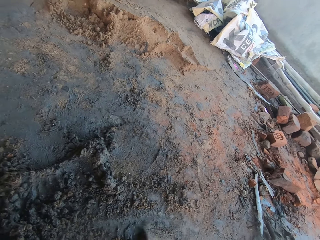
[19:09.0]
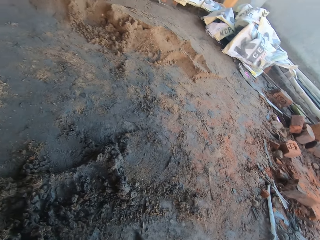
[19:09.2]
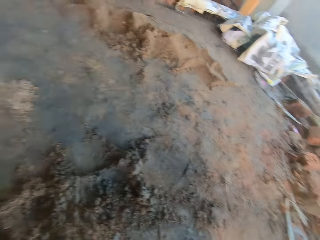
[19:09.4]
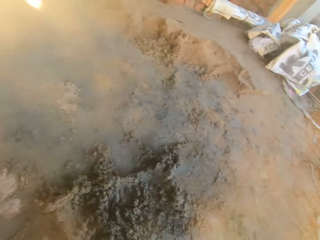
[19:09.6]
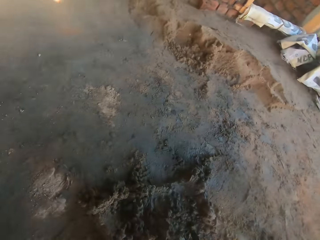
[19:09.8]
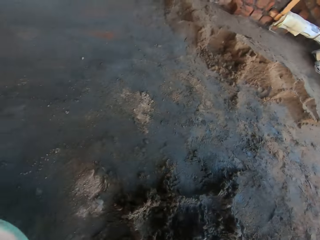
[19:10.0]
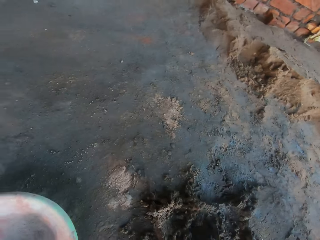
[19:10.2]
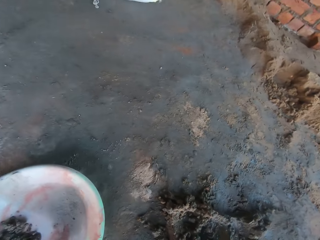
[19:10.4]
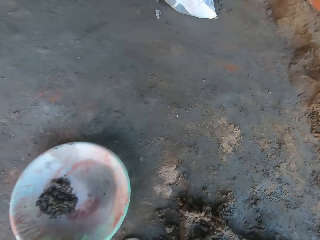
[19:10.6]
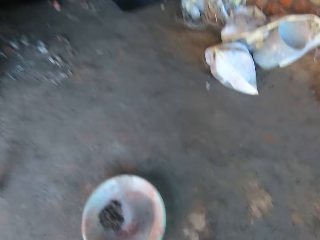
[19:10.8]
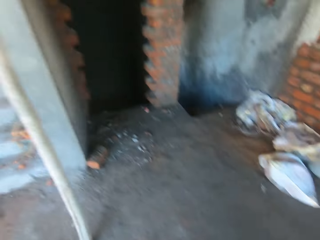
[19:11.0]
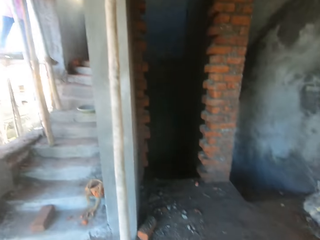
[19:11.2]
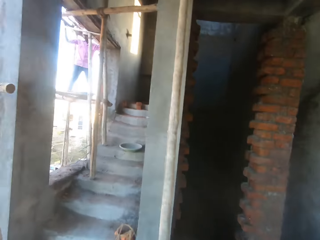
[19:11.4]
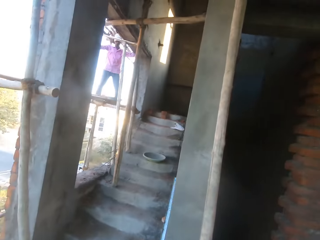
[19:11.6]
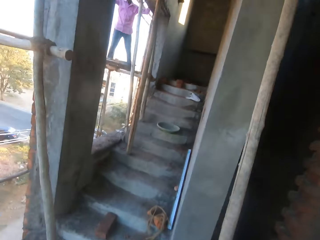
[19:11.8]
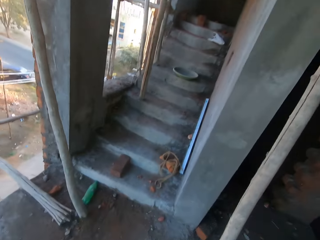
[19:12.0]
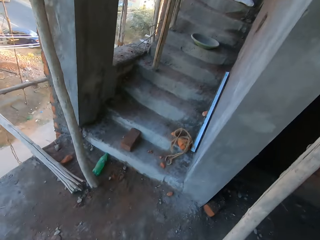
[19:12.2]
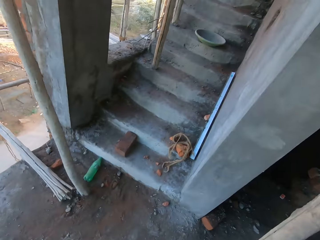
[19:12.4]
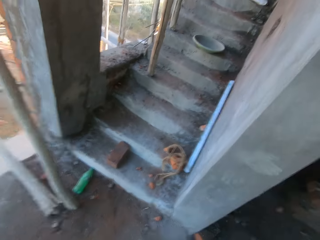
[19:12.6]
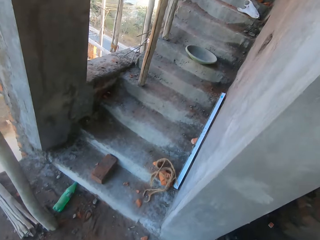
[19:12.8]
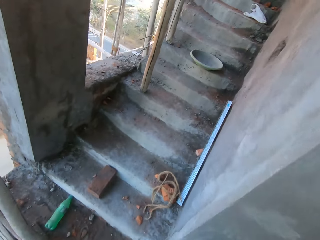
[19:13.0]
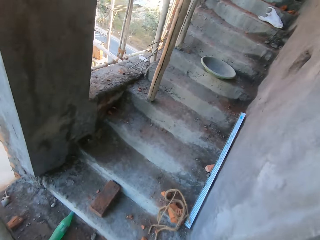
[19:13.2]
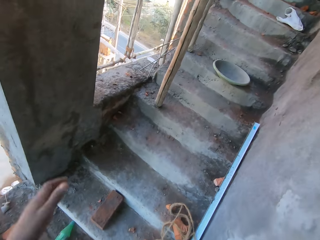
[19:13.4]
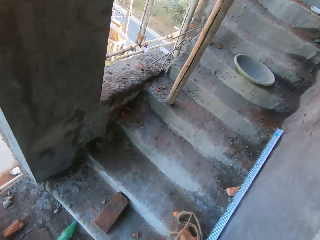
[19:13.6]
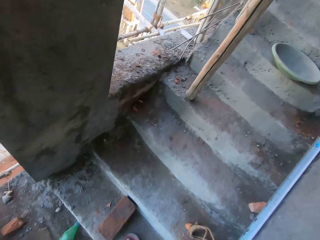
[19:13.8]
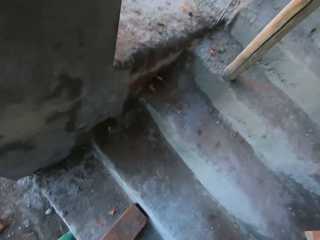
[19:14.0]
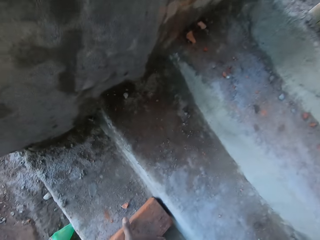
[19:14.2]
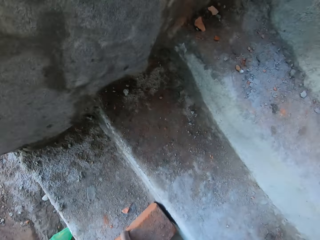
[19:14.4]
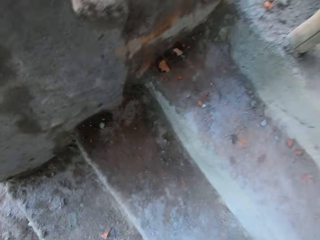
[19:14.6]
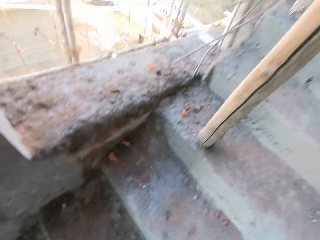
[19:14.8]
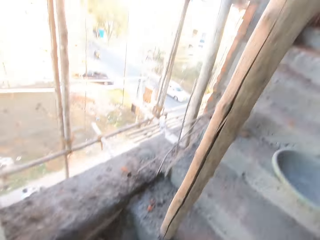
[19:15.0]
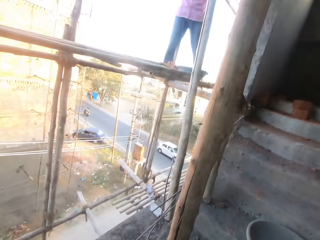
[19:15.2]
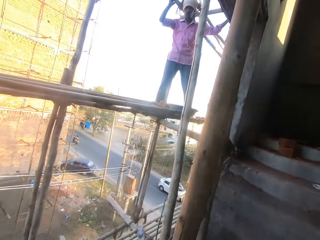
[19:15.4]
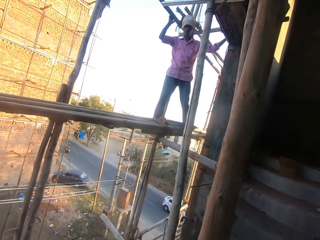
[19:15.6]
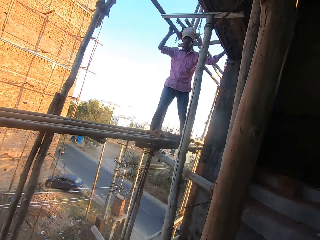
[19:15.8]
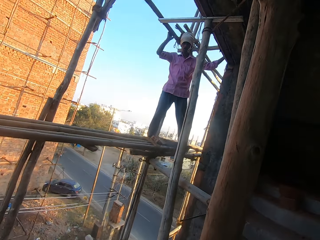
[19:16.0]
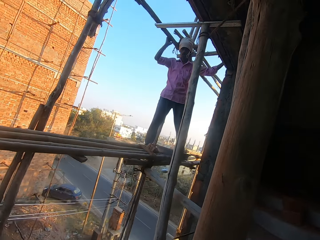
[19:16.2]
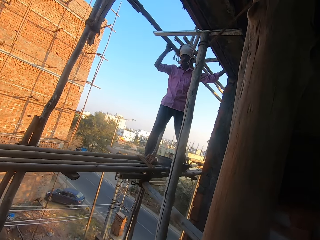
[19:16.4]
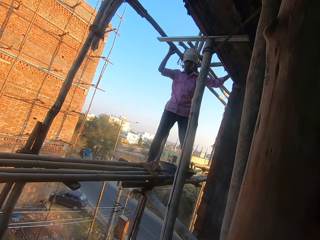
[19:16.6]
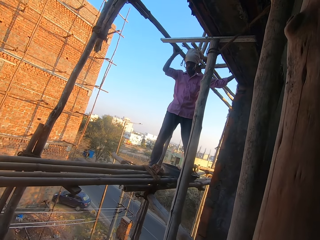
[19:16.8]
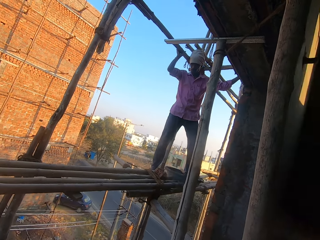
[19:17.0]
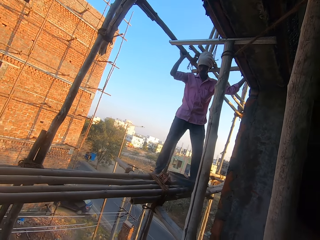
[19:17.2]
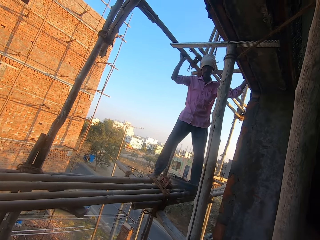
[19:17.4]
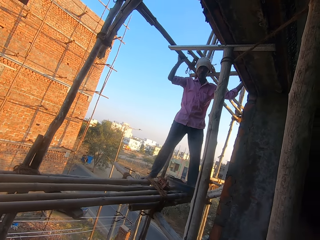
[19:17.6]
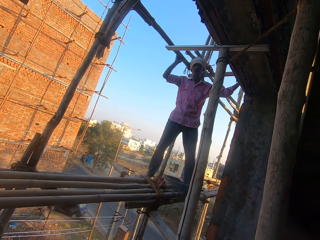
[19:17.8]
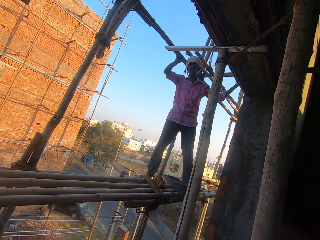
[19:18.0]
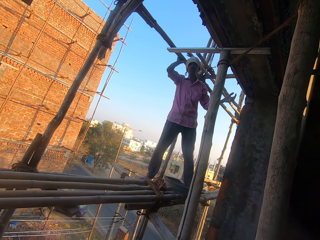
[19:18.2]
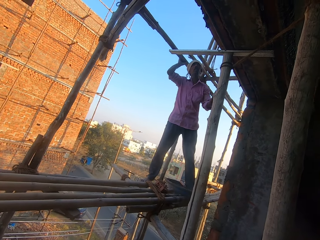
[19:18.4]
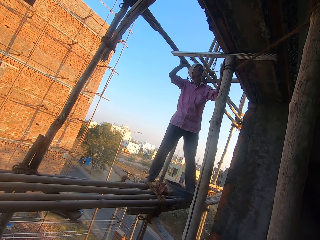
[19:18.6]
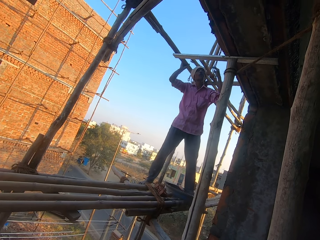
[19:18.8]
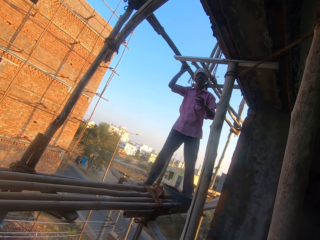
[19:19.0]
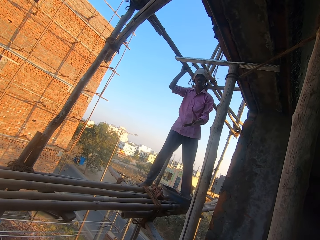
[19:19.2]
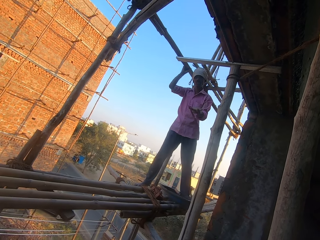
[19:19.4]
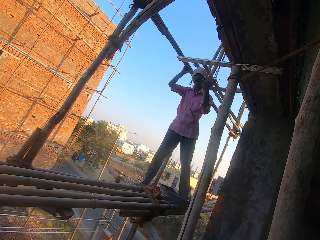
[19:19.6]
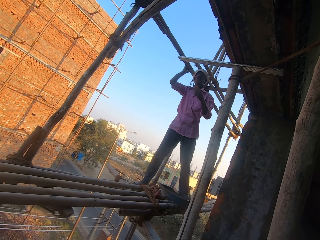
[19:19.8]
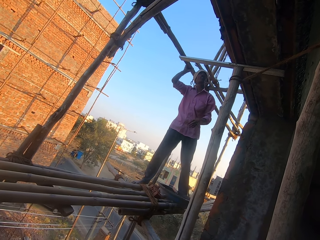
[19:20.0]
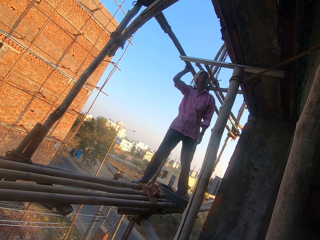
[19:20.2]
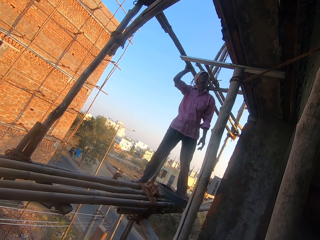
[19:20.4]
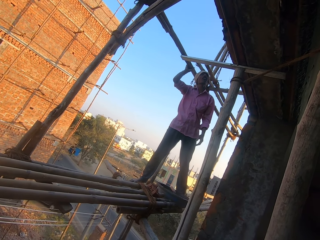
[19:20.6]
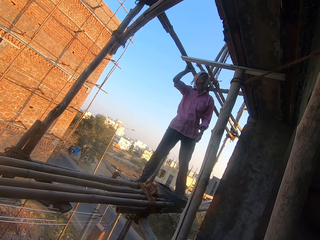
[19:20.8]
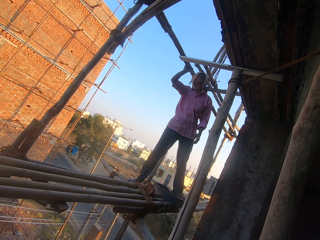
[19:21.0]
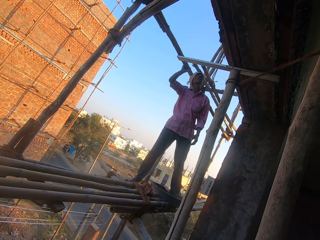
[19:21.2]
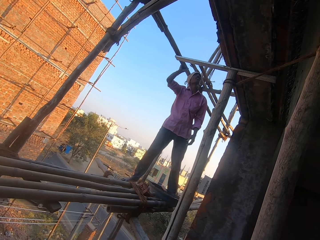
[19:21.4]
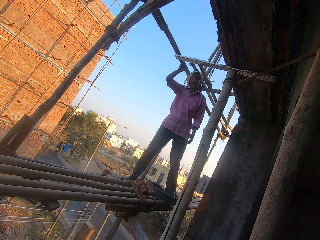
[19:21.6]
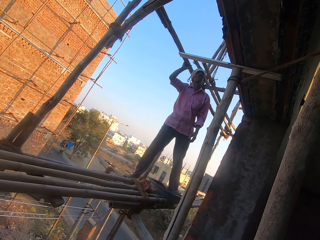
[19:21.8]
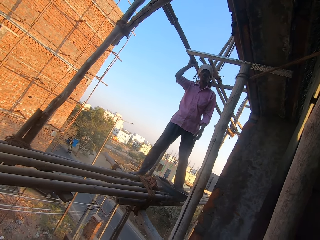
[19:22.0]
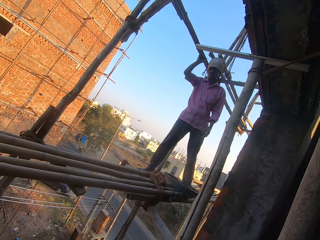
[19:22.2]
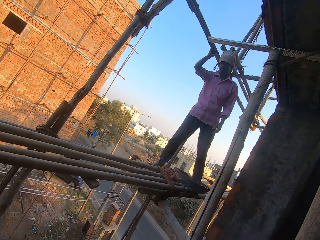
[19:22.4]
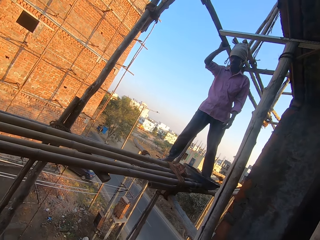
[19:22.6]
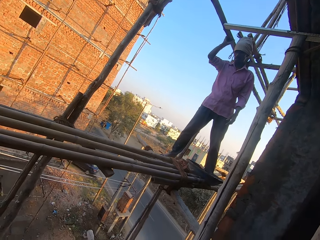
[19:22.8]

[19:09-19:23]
The camera wearer interacts with a man. He walks around the building and moves his hand. He picks up a brick from a step with his right hand. He talks to the man. The man talks to the camera wearer.

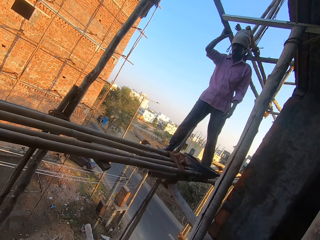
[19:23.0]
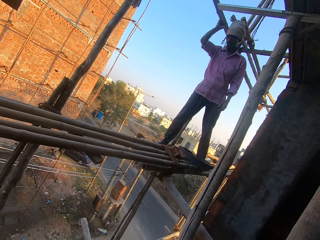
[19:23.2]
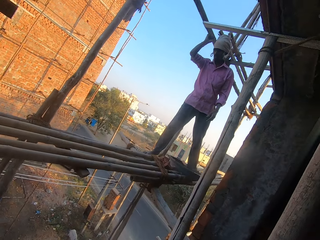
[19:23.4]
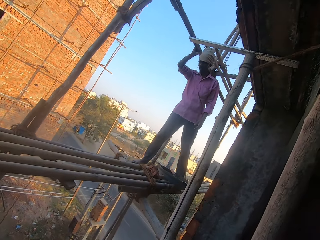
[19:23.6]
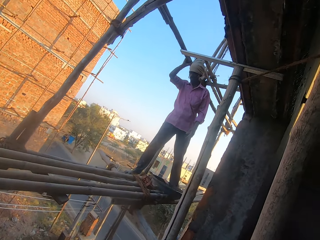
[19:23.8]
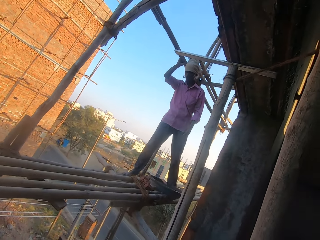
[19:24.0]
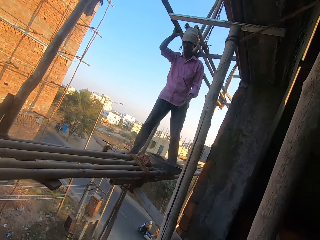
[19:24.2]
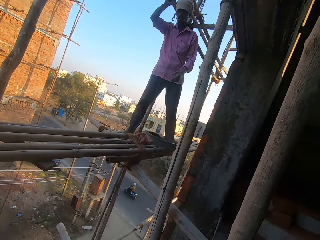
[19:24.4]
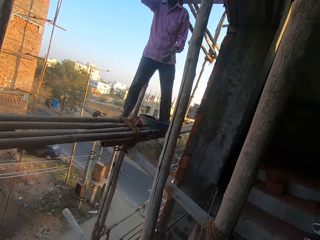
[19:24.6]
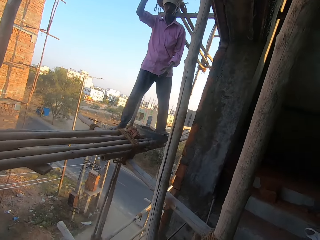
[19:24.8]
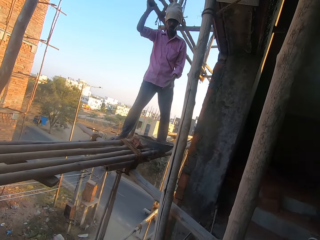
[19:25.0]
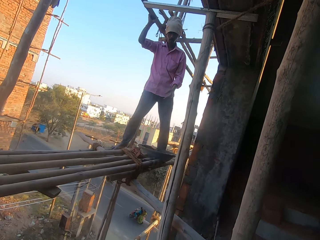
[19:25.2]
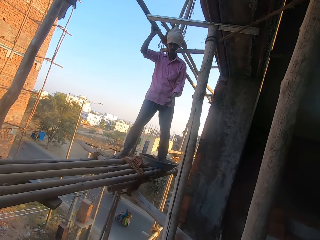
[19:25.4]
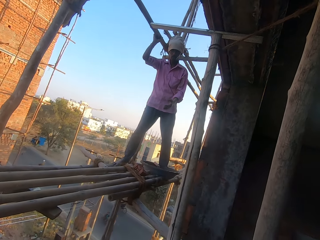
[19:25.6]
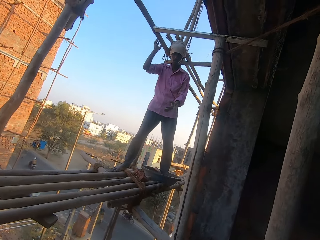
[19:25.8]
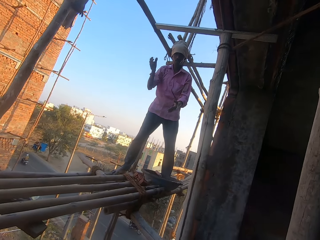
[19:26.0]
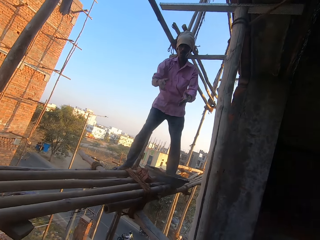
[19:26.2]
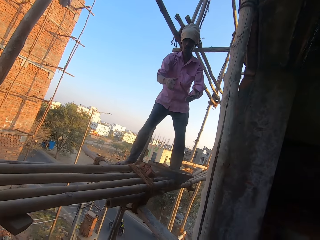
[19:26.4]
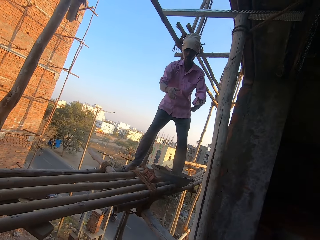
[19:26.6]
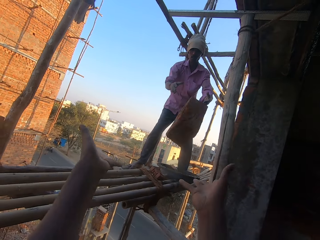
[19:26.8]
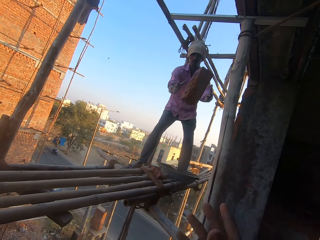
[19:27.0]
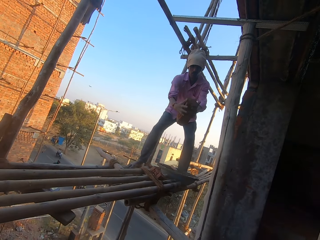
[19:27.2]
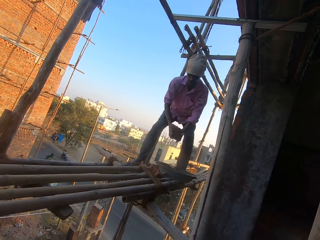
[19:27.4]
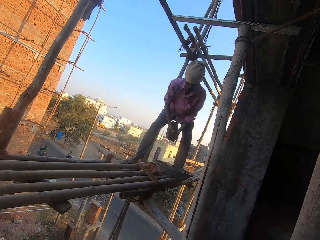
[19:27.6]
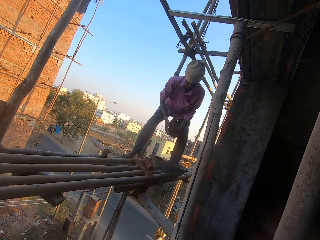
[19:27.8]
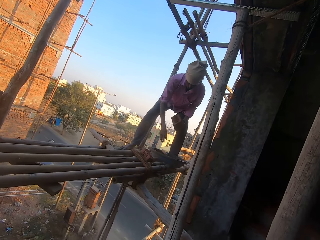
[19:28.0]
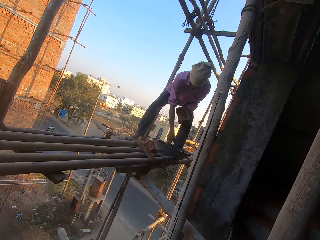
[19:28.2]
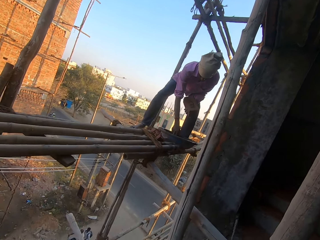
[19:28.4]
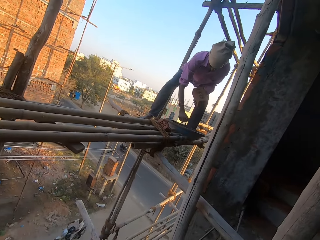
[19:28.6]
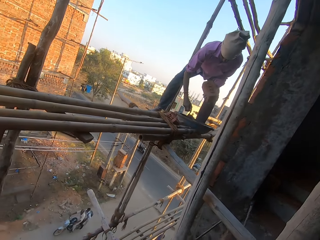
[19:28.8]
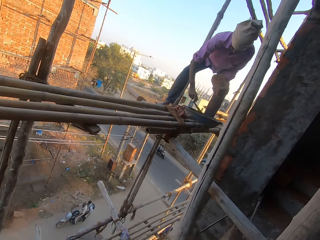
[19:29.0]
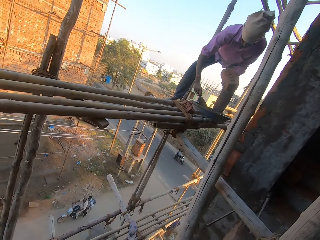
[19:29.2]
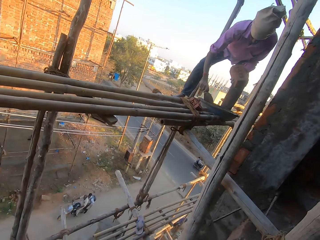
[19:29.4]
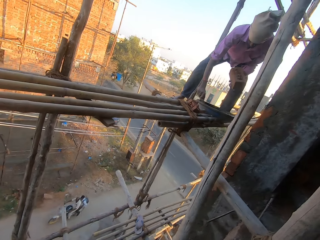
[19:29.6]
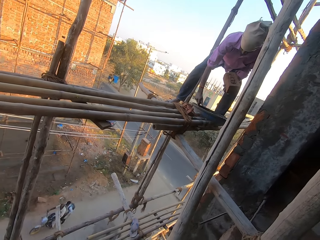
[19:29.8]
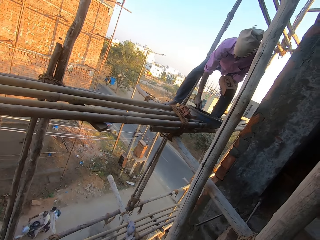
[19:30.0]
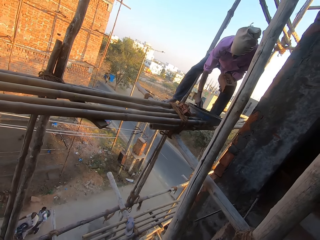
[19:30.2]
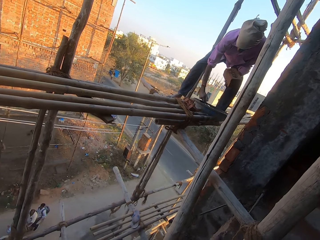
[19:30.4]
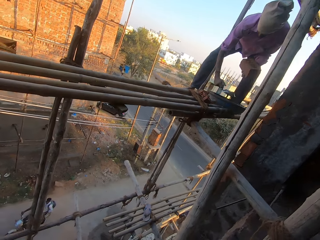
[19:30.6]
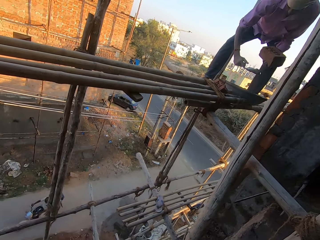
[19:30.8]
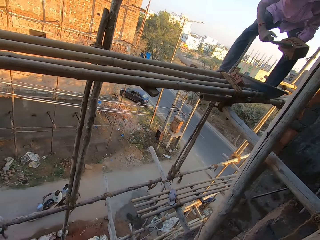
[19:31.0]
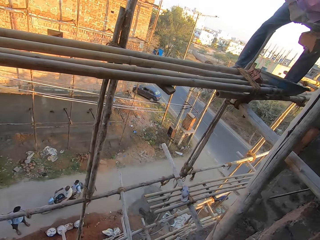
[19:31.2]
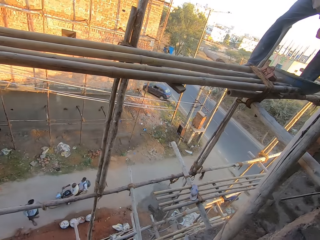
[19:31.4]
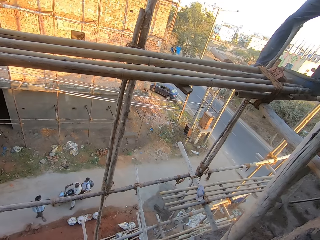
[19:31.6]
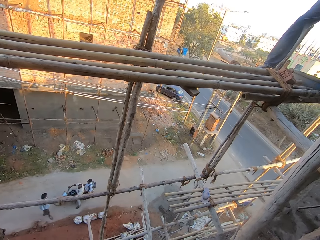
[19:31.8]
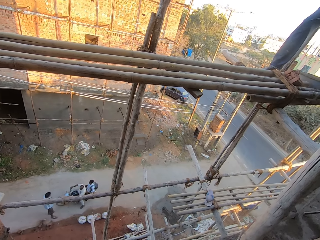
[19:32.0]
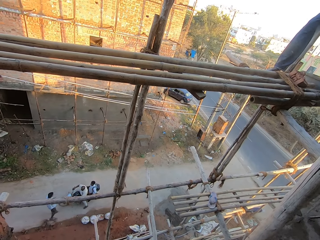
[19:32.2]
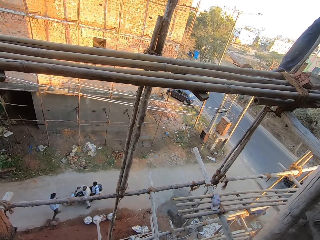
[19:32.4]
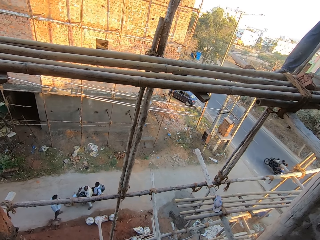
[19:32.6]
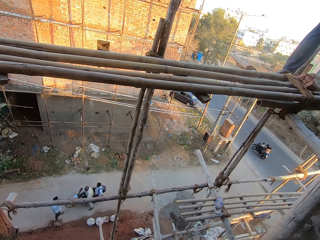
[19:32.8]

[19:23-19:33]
The camera wearer throws a brick to a man with both hands. The man catches the brick from the camera wearer with both hands. He picks up the trowel from the bowl with his right hand. He packs some cement from the bowl with the trowel in his right hand. He spreads the cement on the brick with the trowel in his right hand.
